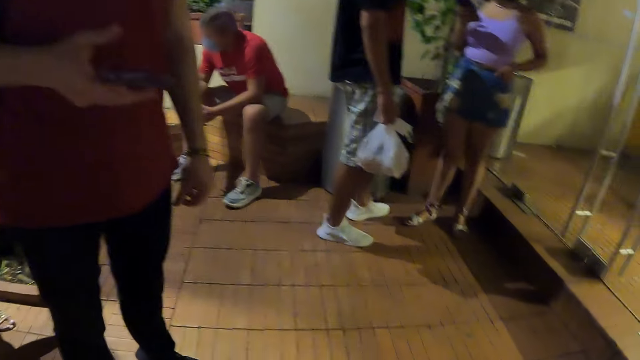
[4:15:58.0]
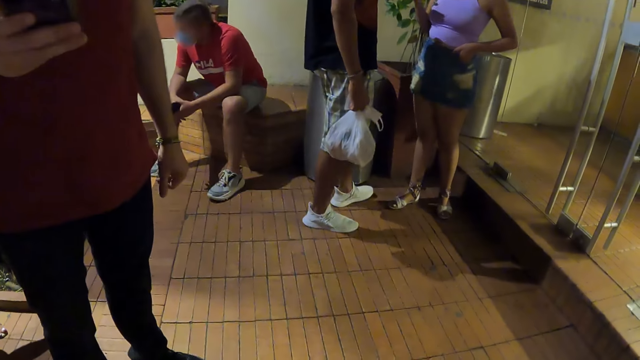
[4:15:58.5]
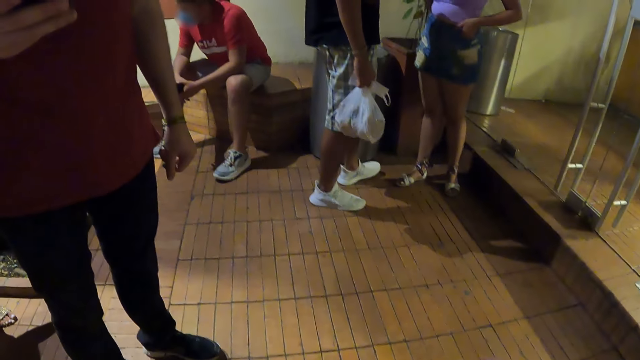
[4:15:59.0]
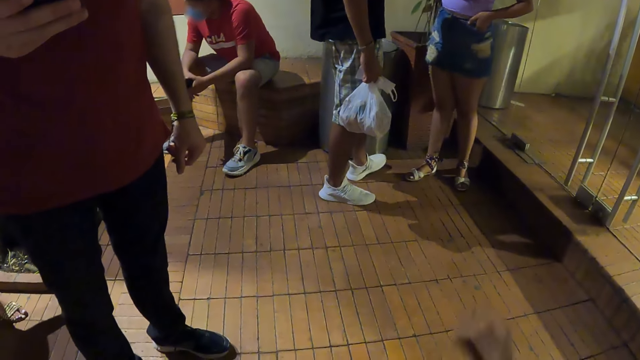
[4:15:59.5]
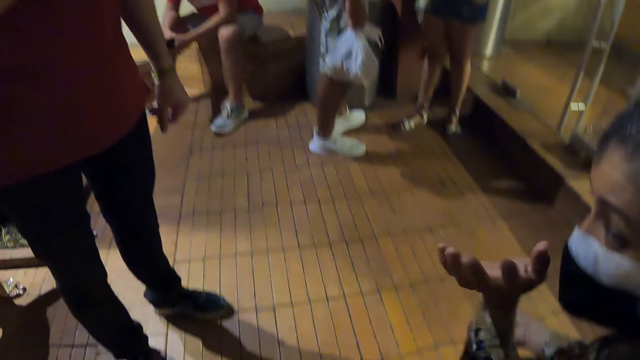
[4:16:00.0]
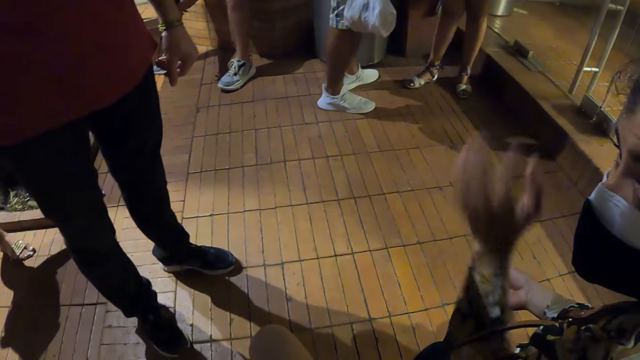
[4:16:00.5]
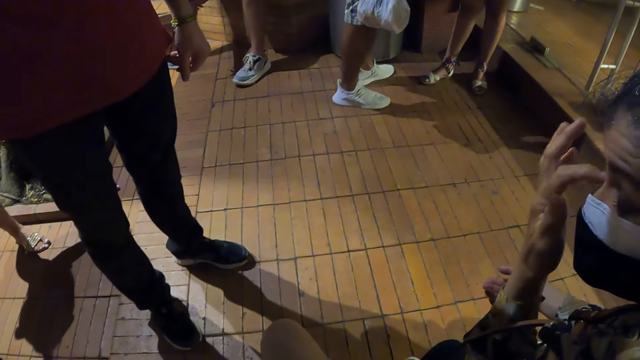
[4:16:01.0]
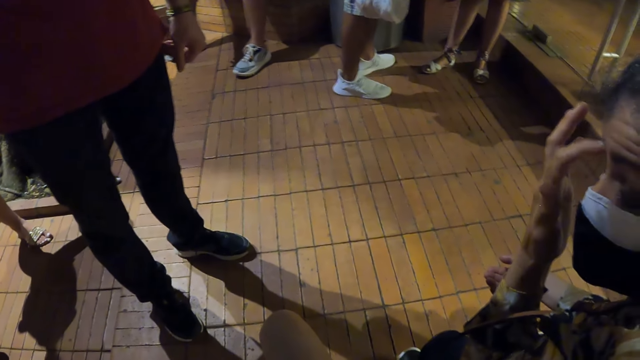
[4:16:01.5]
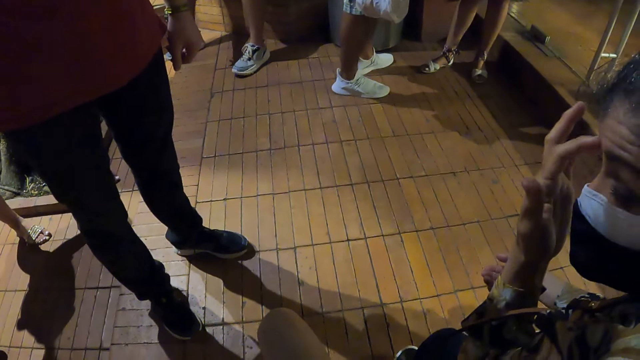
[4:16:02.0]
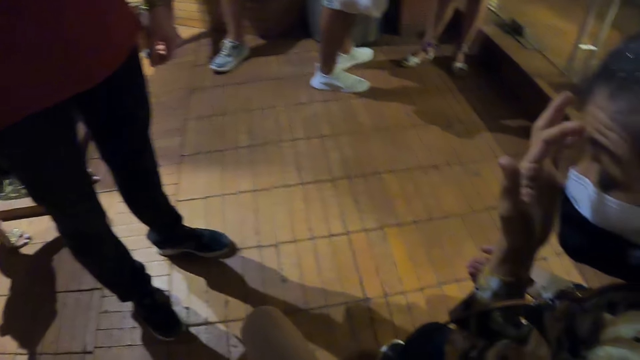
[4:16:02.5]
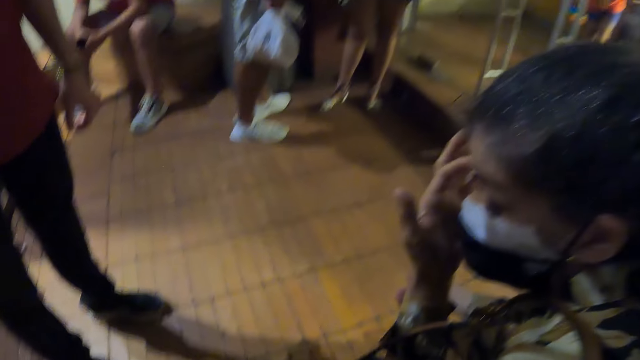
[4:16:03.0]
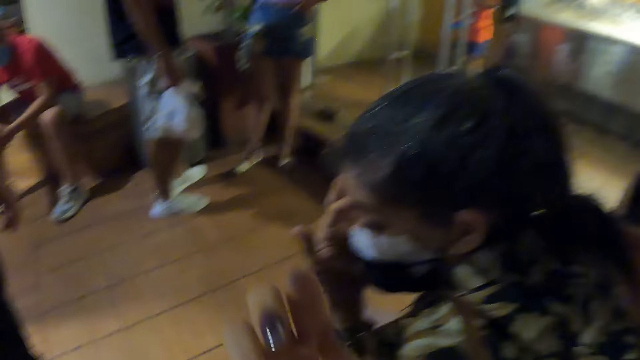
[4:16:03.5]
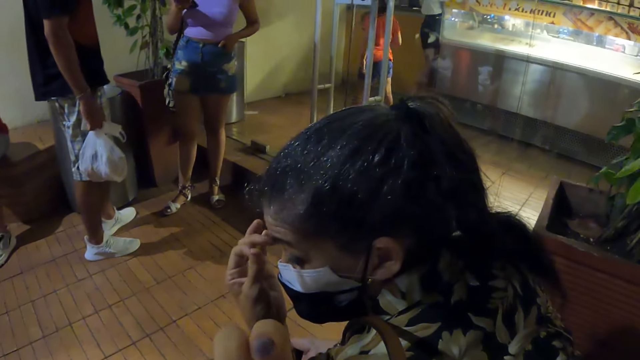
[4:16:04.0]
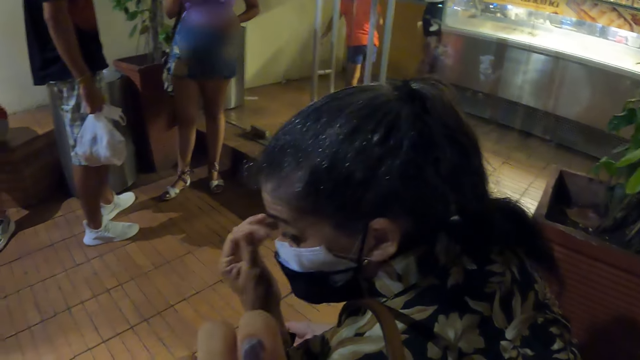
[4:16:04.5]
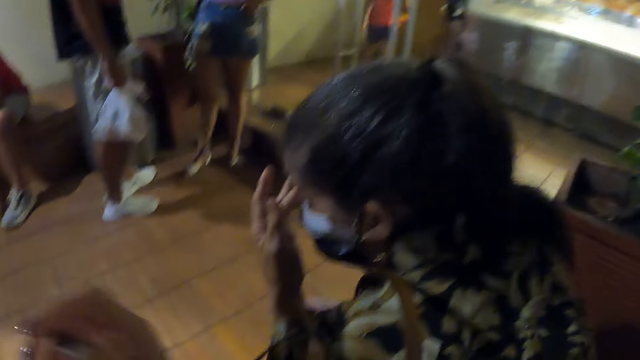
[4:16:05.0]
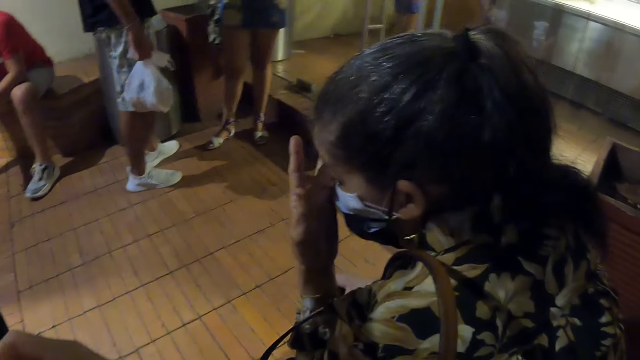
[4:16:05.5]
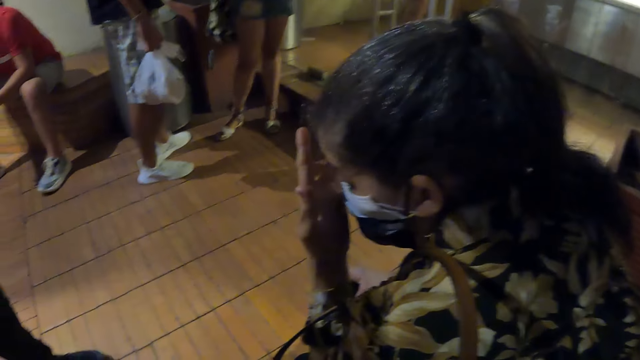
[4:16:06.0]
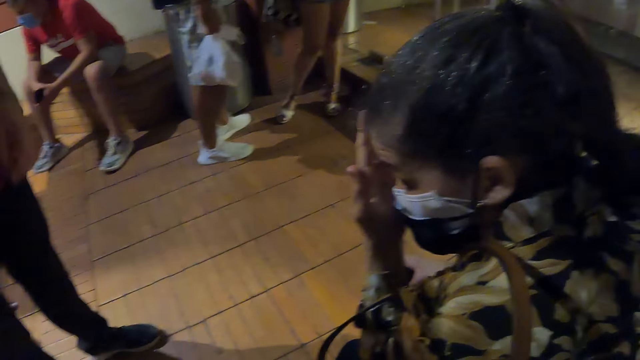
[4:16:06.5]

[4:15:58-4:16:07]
A woman moves her hand and talks with the camera wearer. The woman rubs her eye. The camera wearer looks at the woman. She moves her hand close to her face.

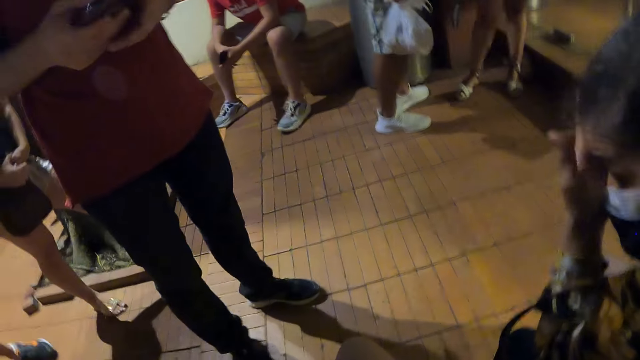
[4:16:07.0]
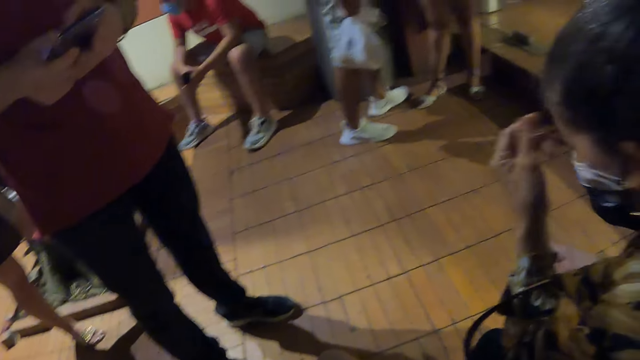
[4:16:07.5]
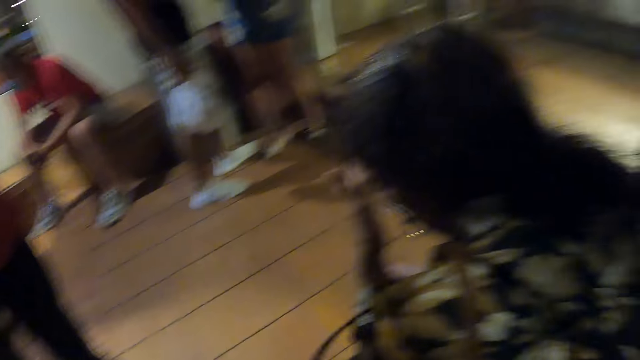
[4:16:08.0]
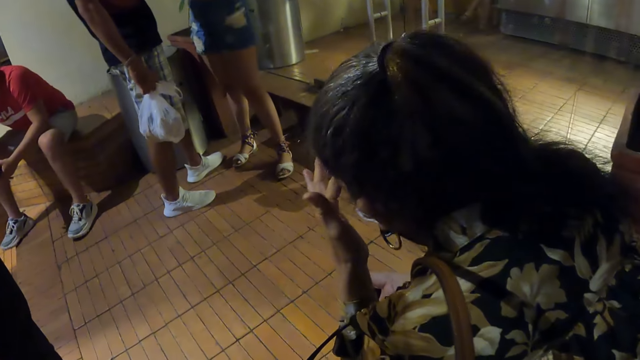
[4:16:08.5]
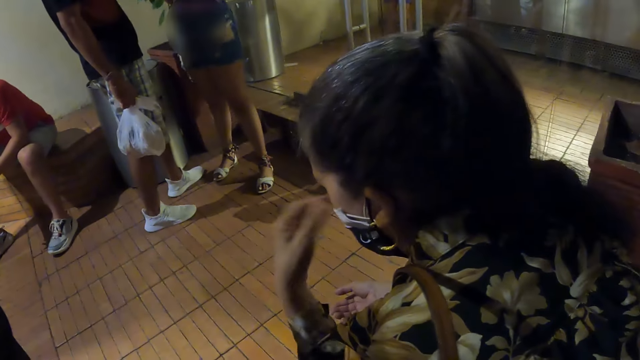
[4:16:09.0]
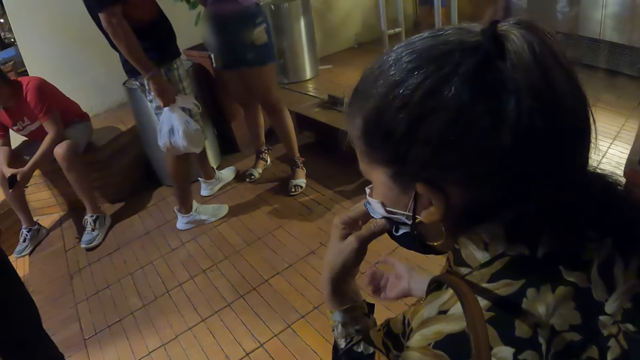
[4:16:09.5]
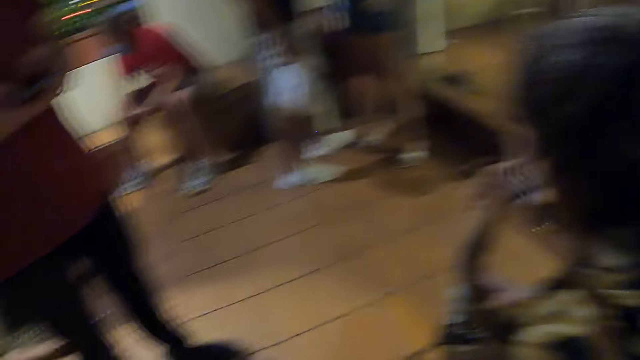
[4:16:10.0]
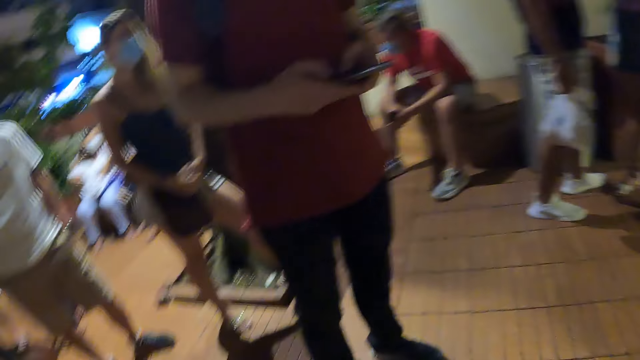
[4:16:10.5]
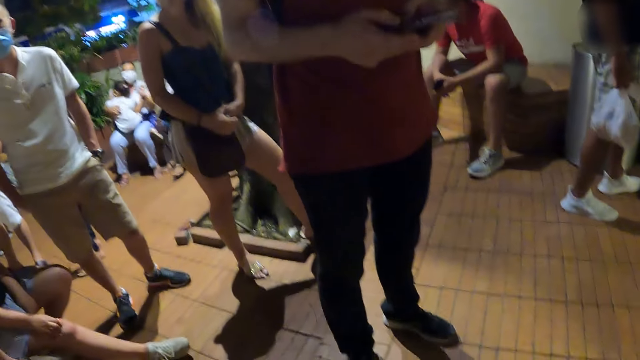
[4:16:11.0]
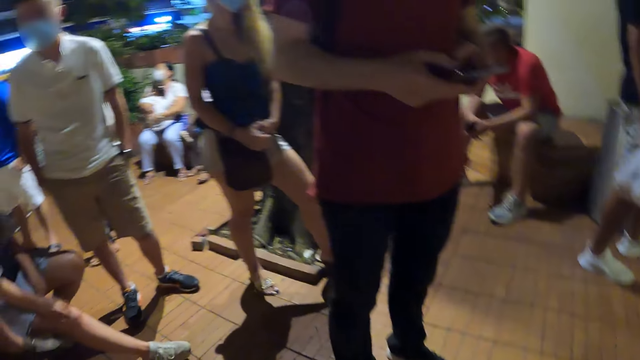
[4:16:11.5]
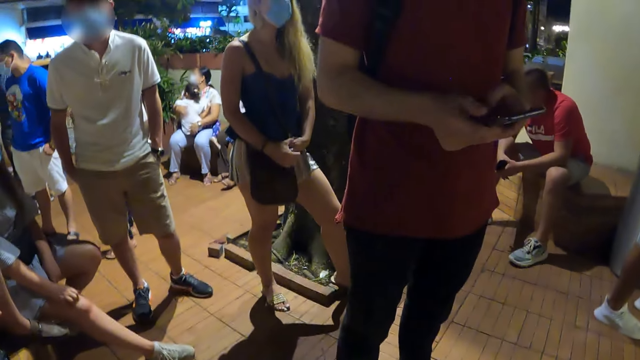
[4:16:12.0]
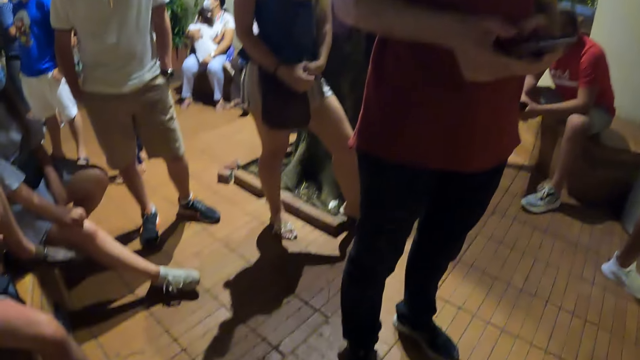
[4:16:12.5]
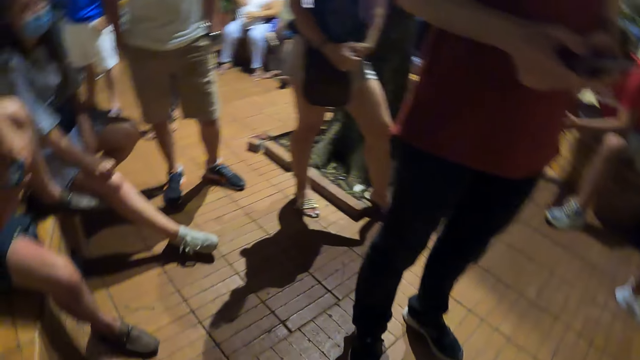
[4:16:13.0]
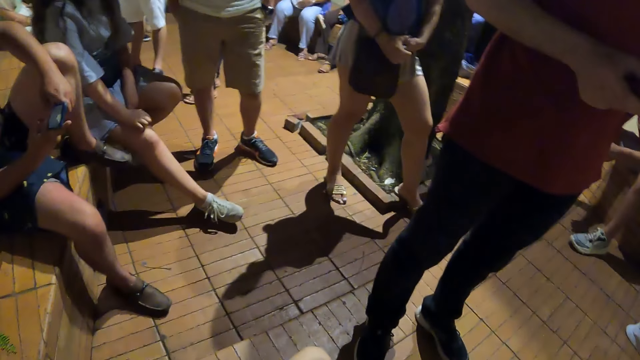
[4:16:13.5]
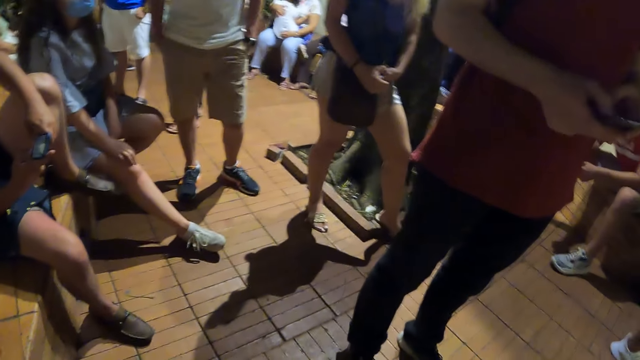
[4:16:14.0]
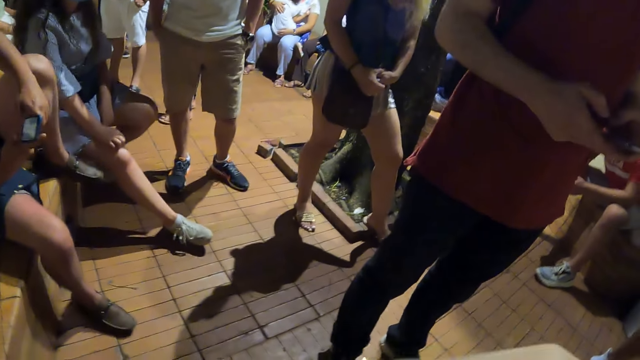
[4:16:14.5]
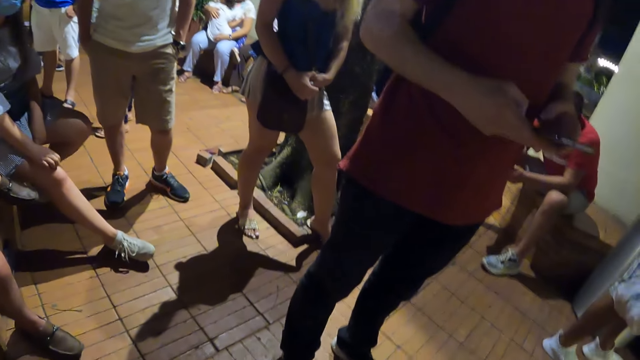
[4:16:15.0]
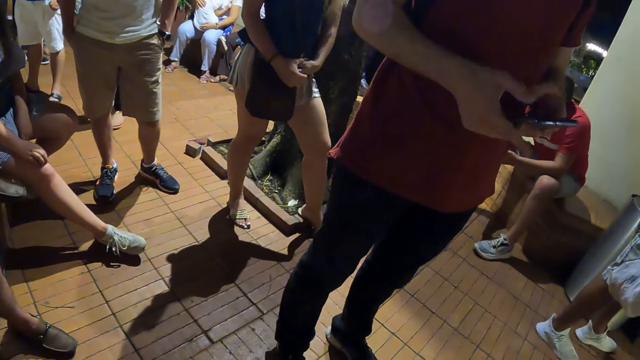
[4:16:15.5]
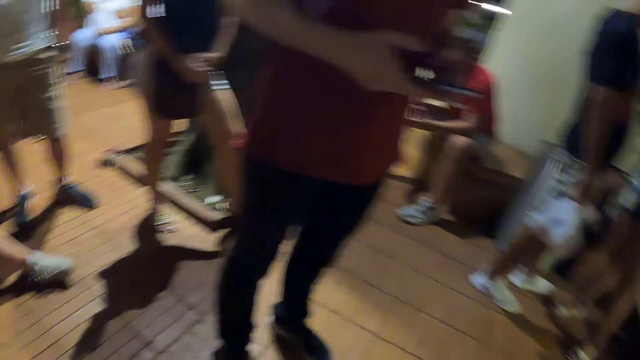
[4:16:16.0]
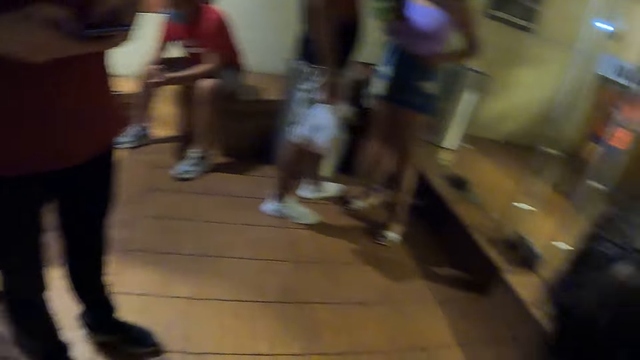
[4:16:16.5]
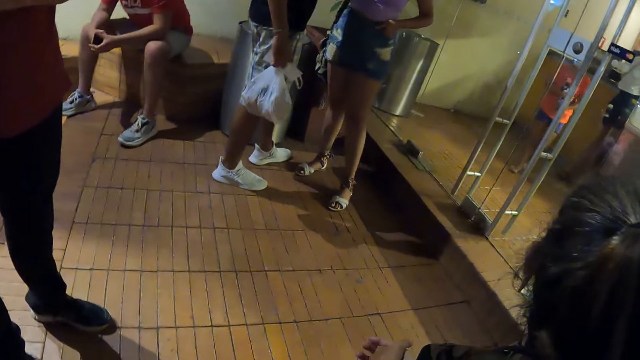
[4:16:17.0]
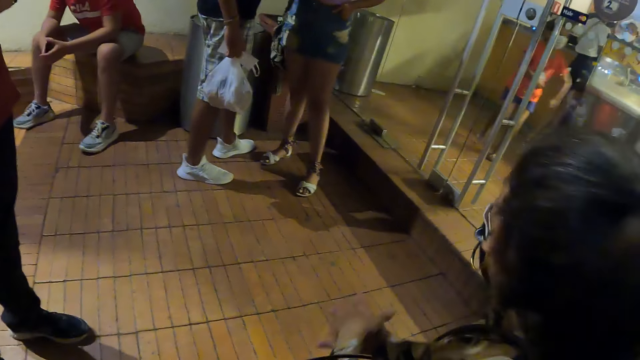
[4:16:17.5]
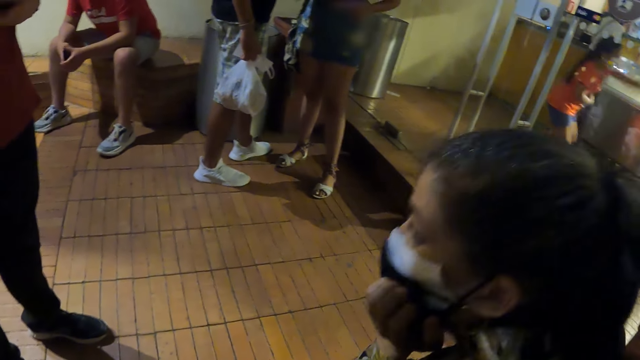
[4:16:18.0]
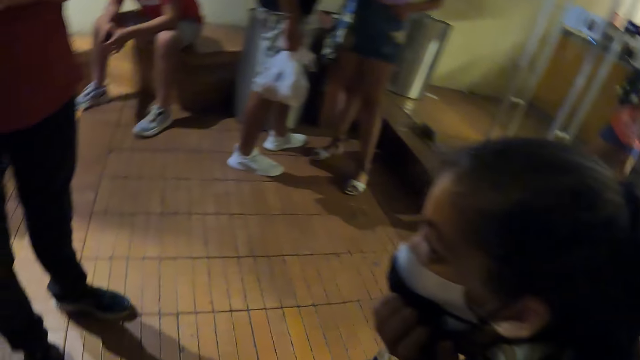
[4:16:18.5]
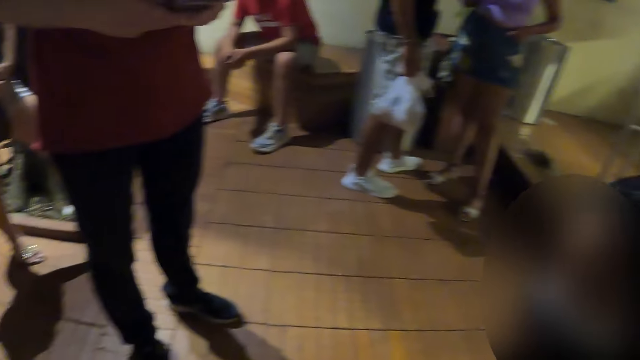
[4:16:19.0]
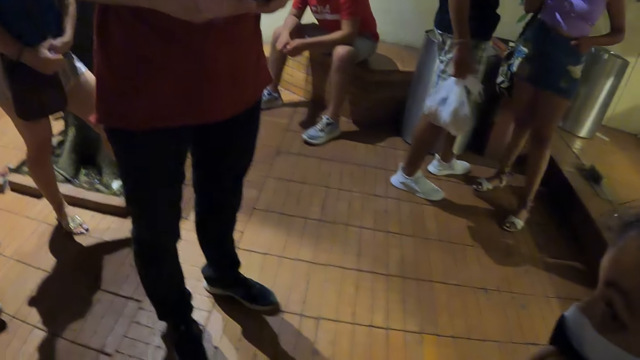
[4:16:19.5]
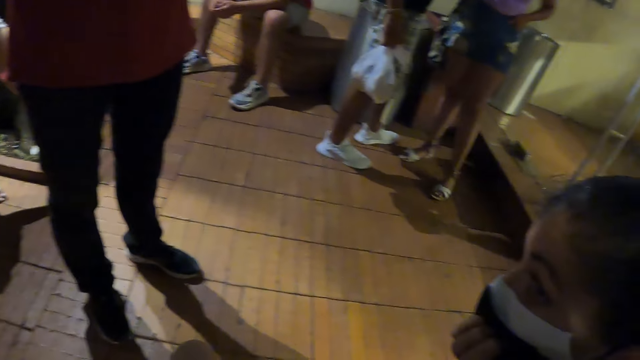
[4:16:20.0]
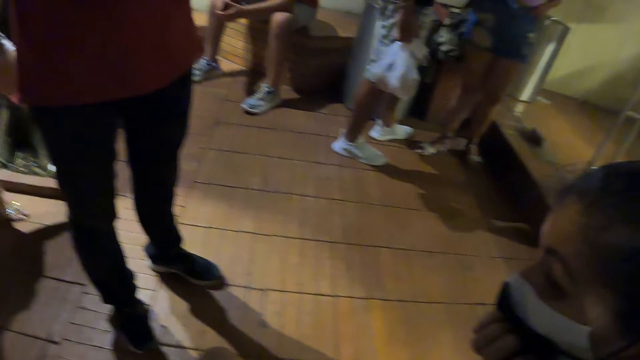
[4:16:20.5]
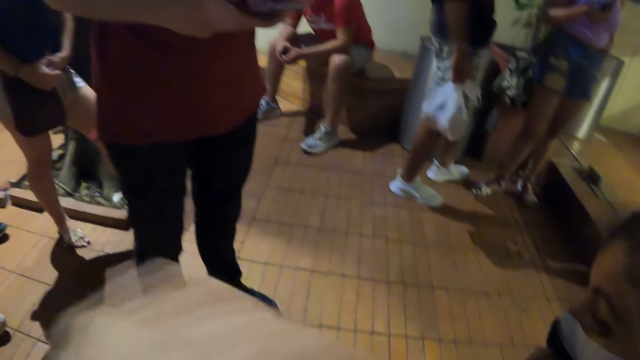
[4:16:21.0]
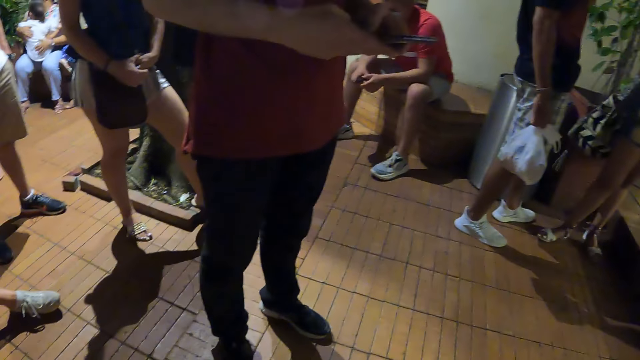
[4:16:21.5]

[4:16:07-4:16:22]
A woman turns her head and adjusts her mask. The camera wearer looks around. The woman stops. A man operates his cellphone. The woman supports her chin with her hand.
